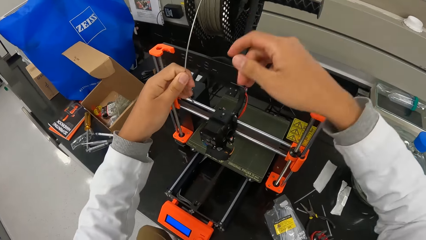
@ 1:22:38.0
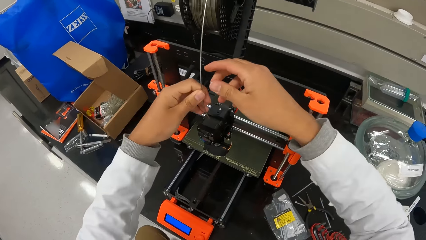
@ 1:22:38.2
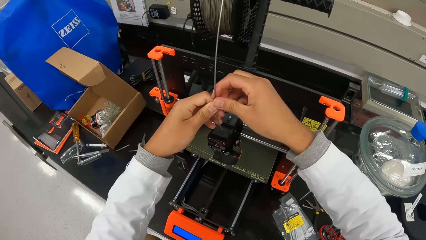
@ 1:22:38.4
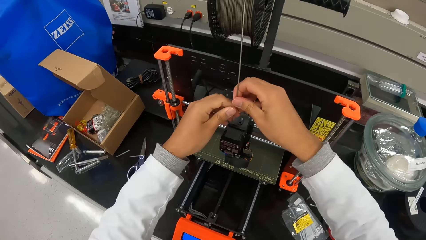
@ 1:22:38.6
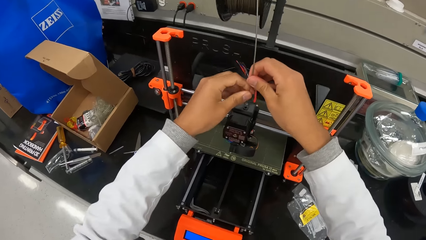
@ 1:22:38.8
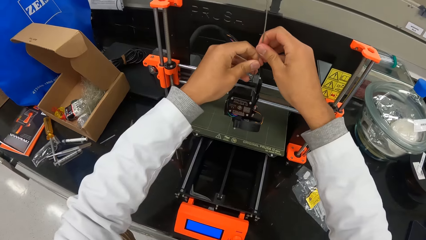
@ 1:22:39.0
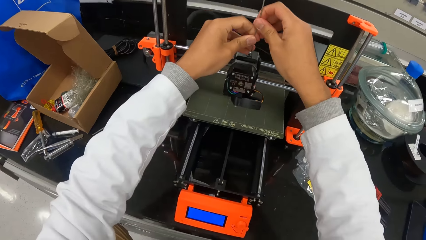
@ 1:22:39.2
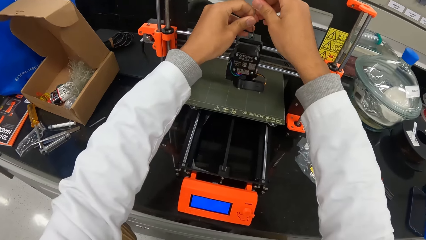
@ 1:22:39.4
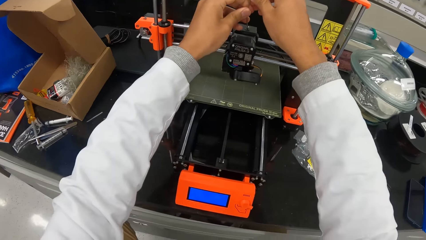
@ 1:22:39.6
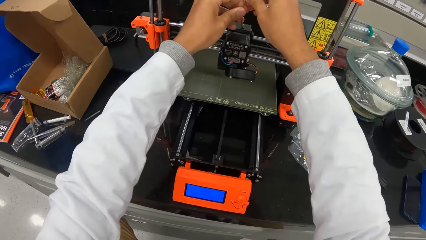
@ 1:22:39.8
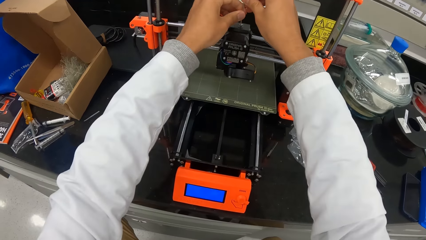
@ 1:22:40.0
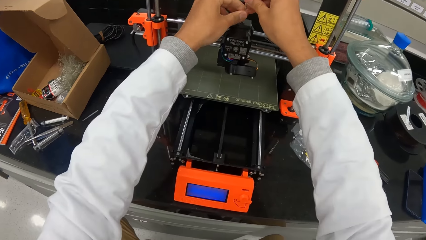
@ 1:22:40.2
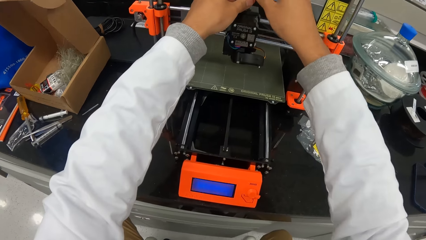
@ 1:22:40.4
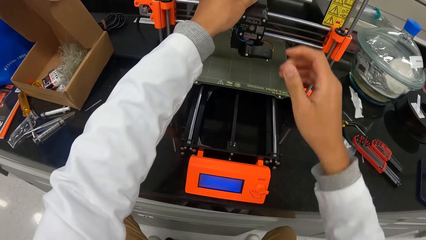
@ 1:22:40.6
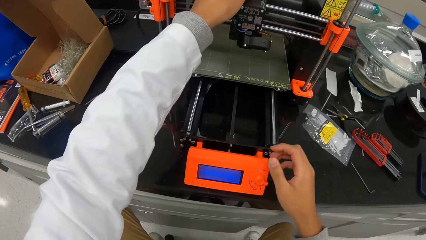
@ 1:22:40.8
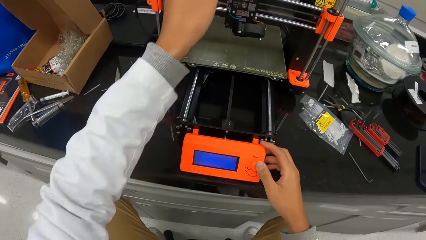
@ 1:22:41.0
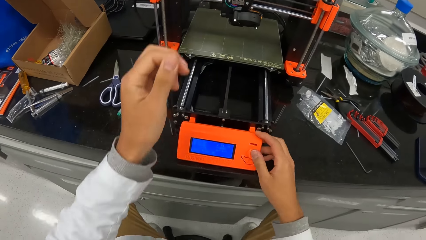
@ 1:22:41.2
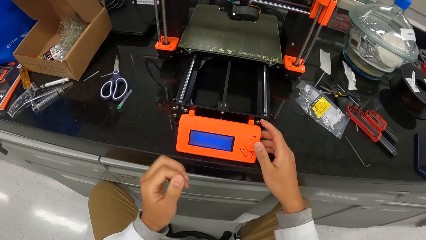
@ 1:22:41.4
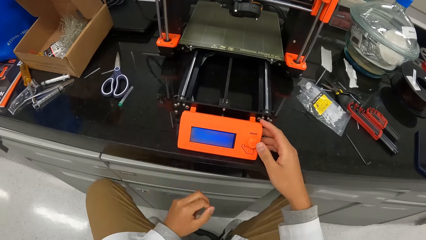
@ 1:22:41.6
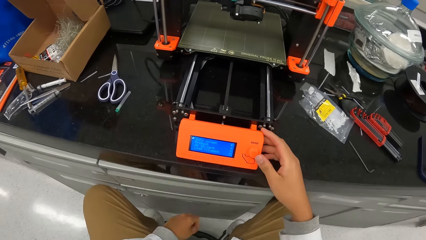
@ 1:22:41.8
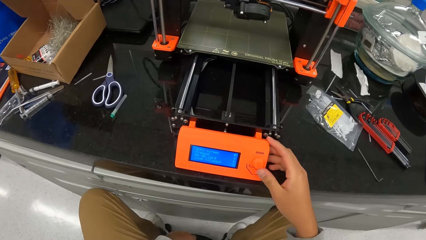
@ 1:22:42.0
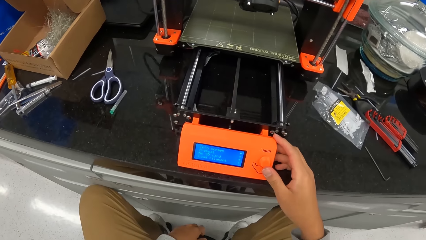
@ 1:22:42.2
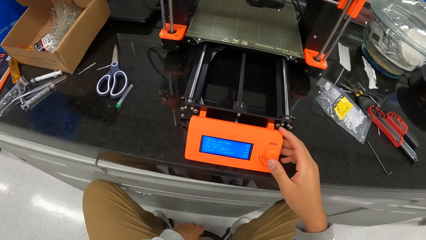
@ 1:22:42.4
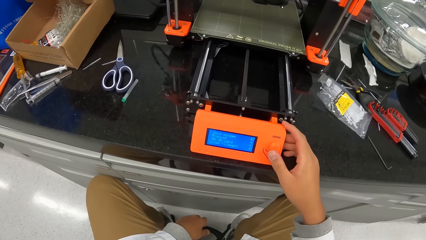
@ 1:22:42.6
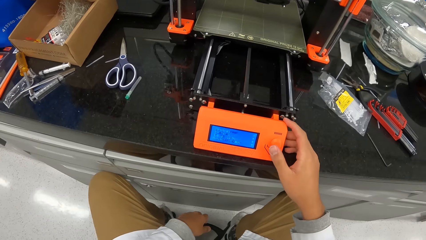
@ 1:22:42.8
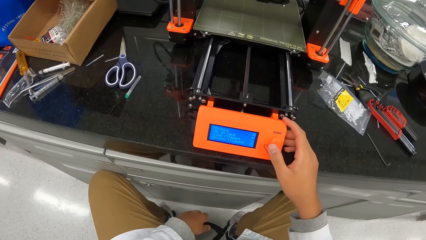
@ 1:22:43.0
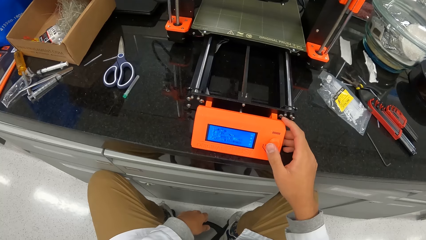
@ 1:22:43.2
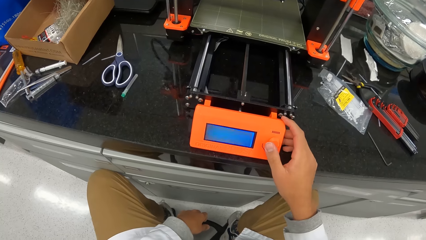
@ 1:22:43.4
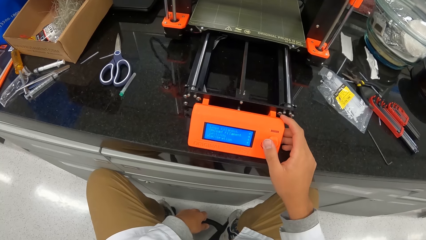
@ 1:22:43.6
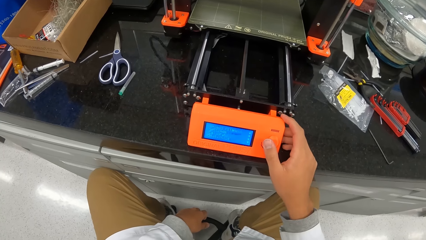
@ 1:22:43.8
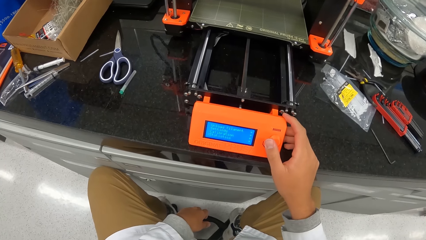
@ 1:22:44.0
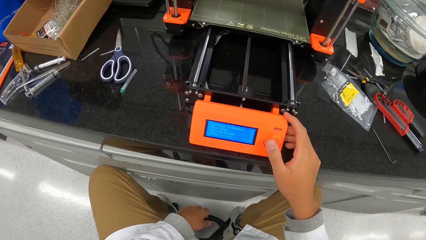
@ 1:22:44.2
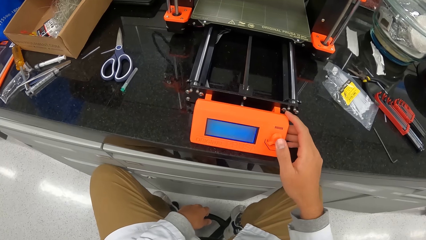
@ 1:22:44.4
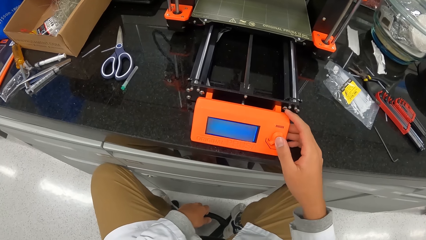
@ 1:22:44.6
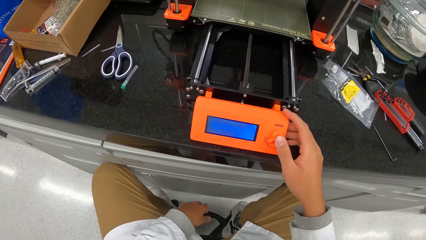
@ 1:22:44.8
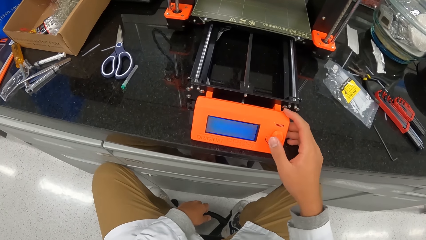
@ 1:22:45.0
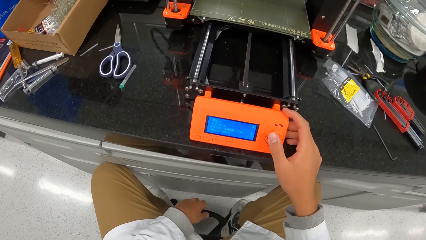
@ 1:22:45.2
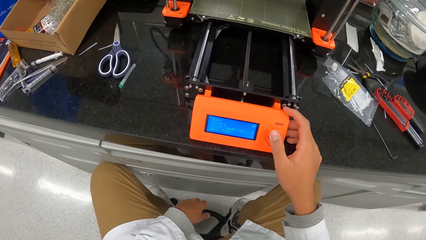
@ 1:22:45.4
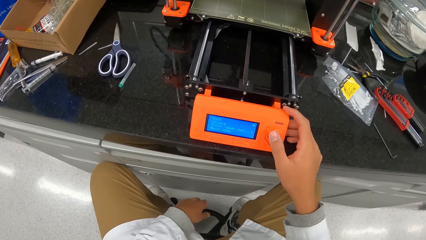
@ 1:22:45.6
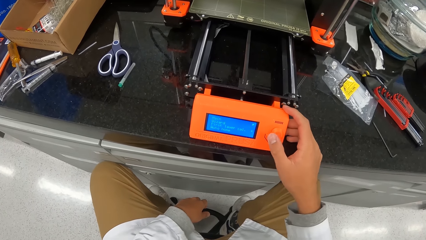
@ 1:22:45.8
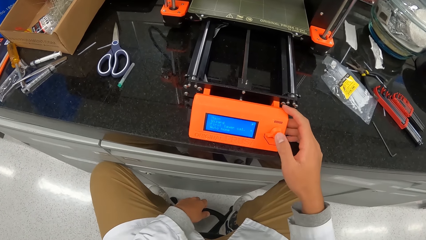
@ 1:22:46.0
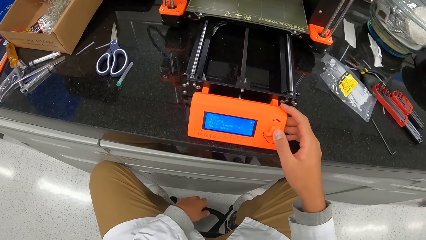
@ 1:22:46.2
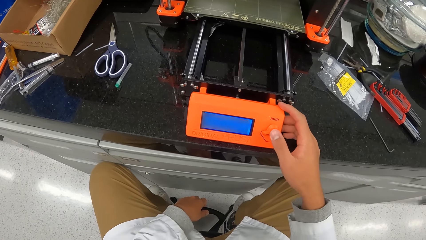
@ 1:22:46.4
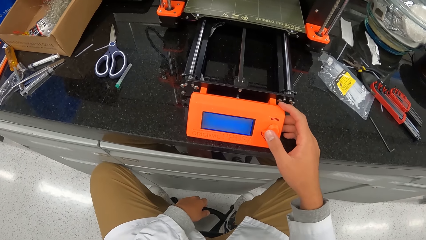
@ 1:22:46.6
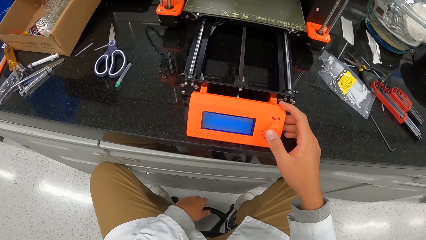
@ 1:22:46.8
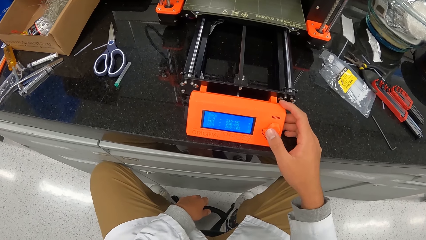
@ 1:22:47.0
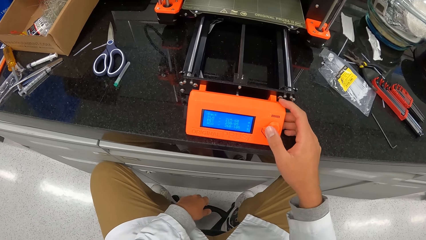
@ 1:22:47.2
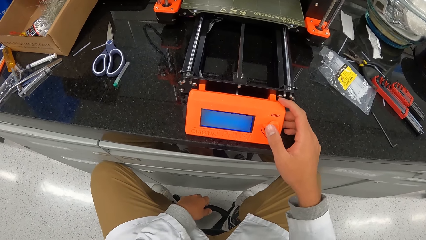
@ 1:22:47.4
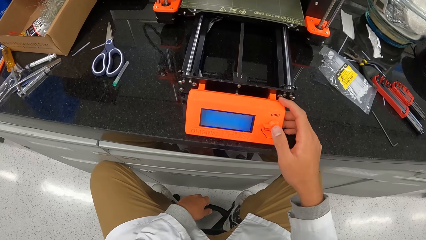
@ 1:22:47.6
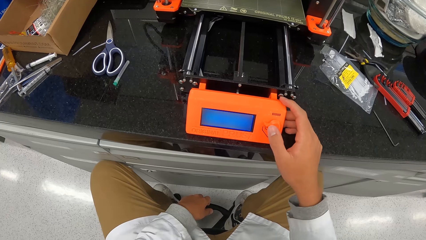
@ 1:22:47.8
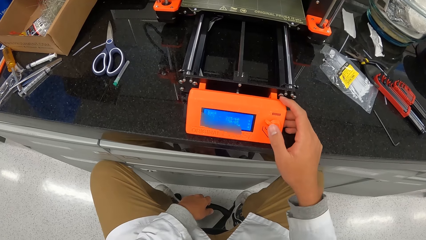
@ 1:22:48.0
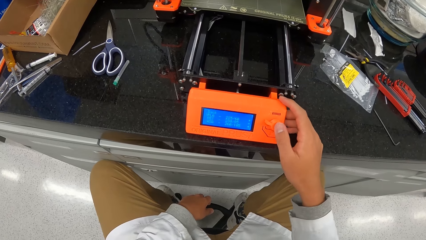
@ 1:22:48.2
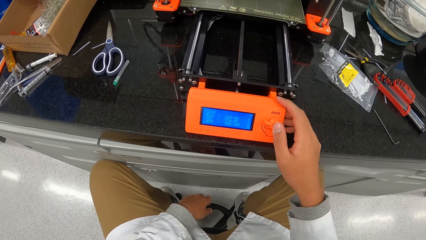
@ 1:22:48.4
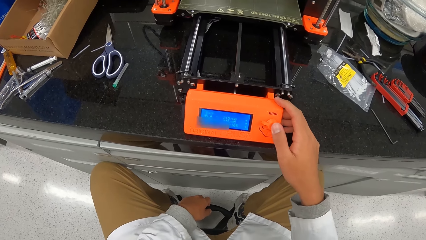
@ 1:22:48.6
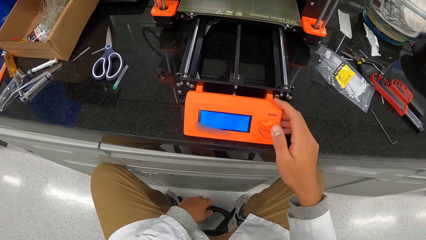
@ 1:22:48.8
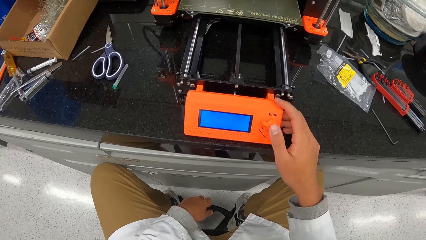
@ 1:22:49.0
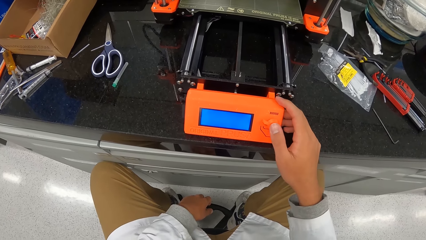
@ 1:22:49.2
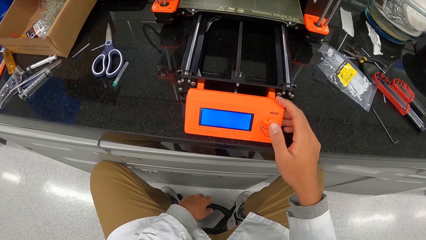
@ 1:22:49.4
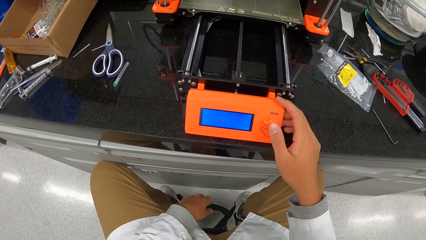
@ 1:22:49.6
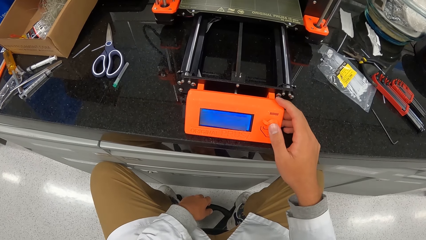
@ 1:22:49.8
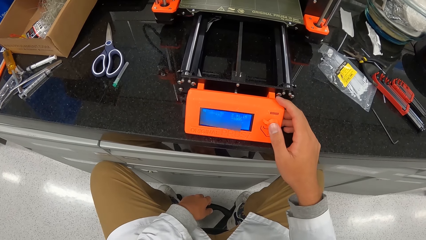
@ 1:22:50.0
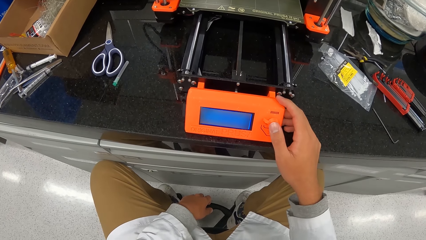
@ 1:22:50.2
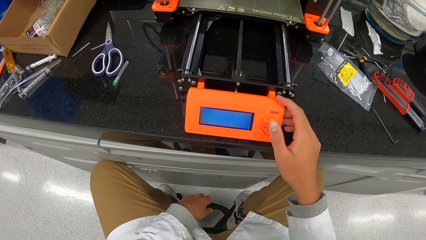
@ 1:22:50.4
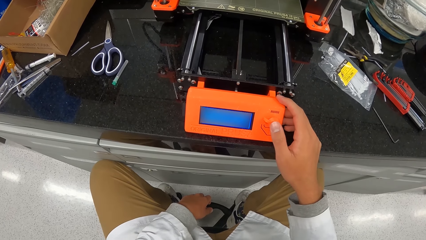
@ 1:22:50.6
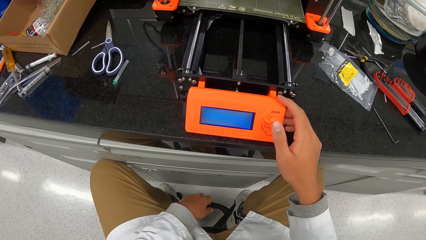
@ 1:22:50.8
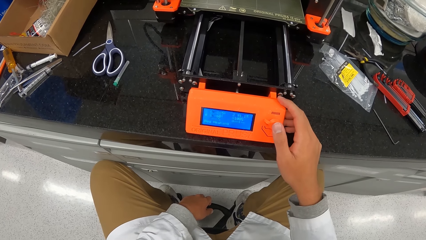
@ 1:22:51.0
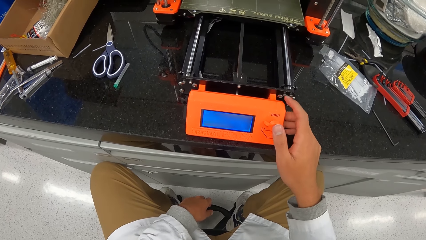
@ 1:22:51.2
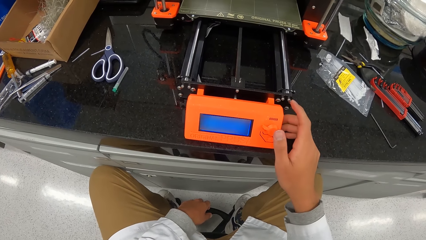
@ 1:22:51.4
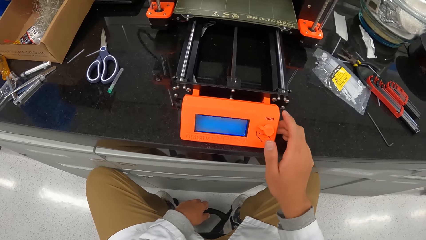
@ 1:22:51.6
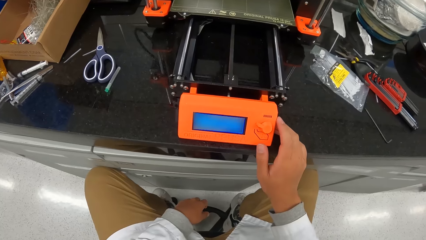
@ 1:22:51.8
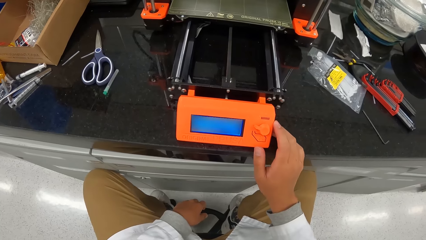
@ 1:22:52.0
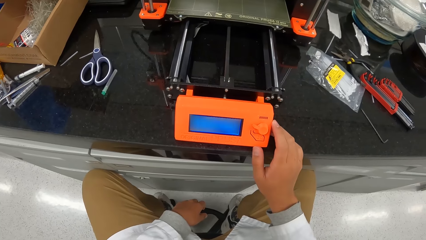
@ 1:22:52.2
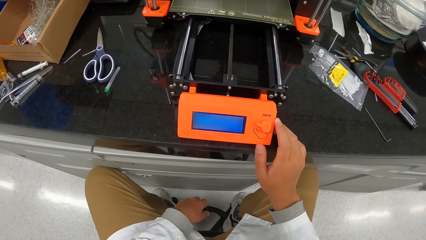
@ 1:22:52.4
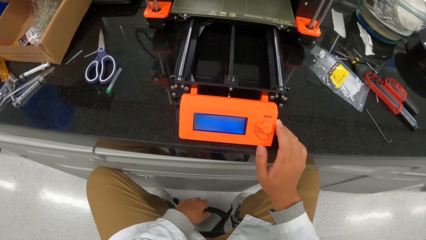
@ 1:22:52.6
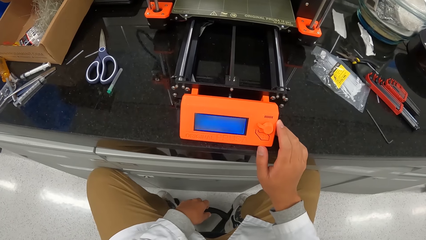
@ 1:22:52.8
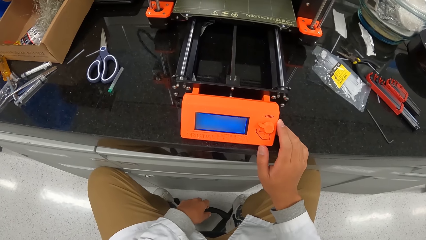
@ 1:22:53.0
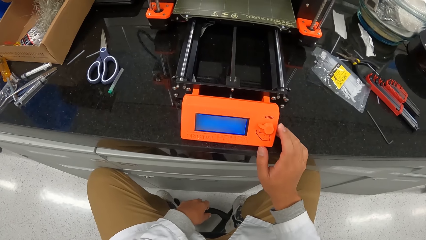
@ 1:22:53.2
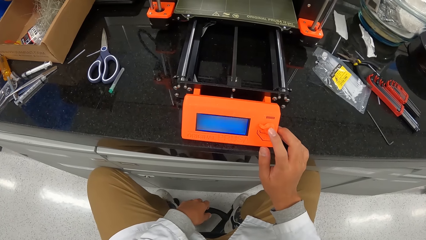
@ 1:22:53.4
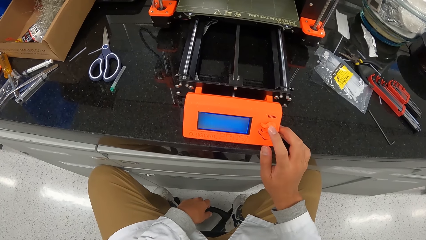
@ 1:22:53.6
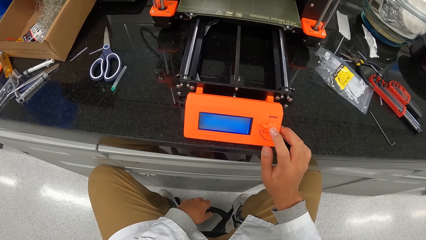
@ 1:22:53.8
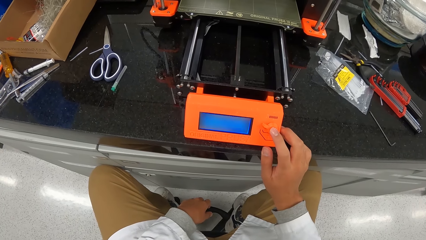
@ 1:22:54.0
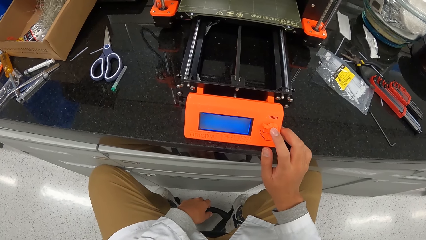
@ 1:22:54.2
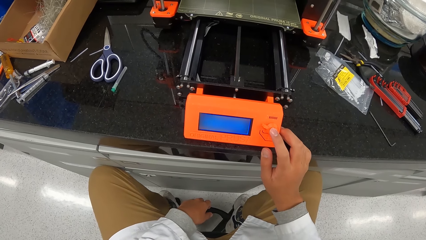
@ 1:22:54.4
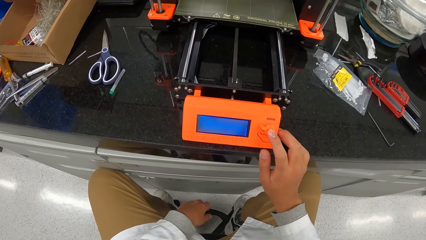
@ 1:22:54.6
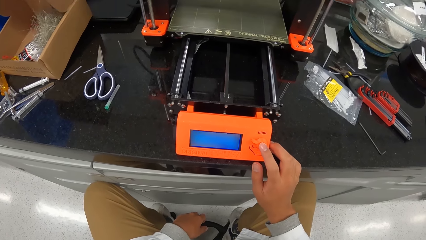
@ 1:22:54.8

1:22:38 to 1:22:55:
The camera wearer pulls the plastic polymer of the 3D printer filament with his left hand. He fixes the plastic polymer of the 3D printer filament into the extruder with his hands. He controls the 3D printer via a print display with his right hand.
